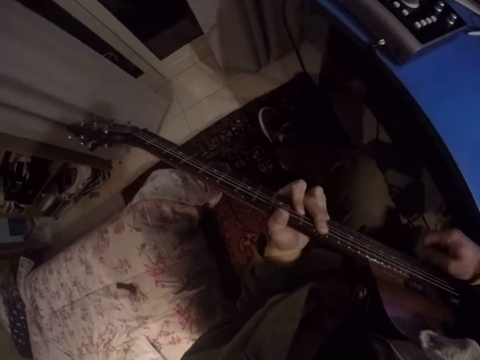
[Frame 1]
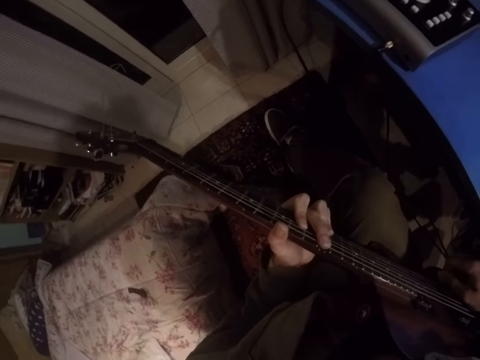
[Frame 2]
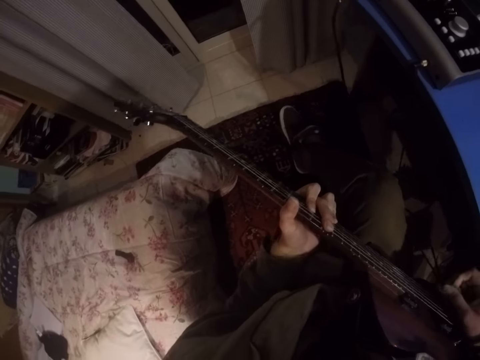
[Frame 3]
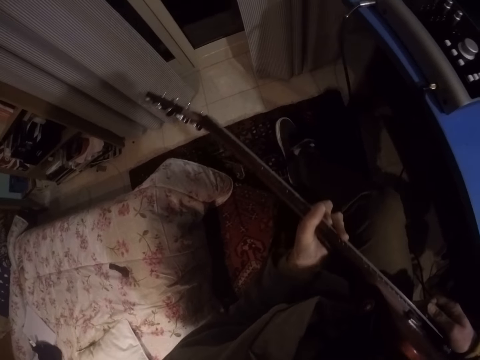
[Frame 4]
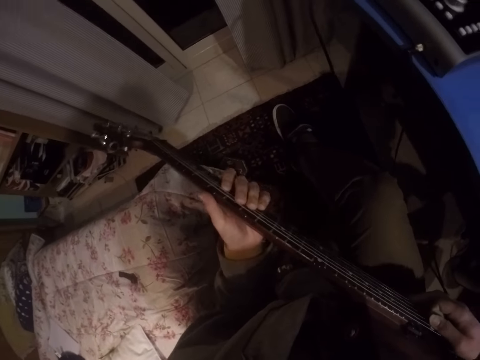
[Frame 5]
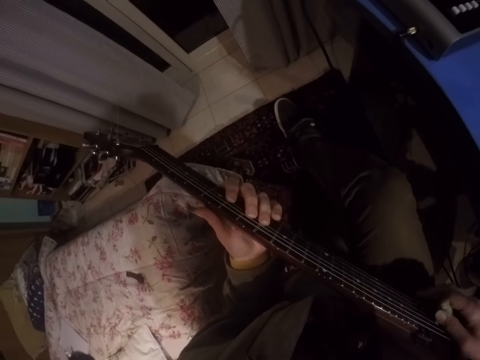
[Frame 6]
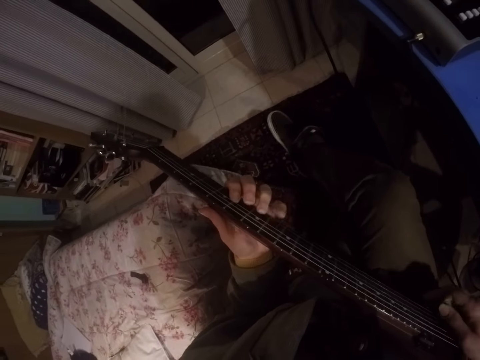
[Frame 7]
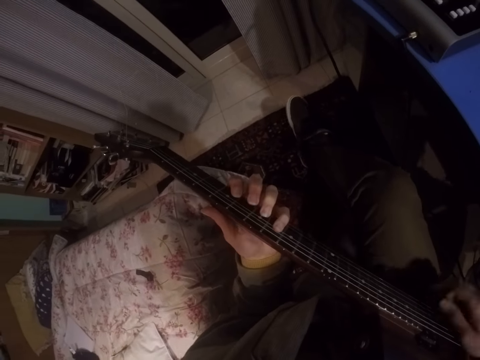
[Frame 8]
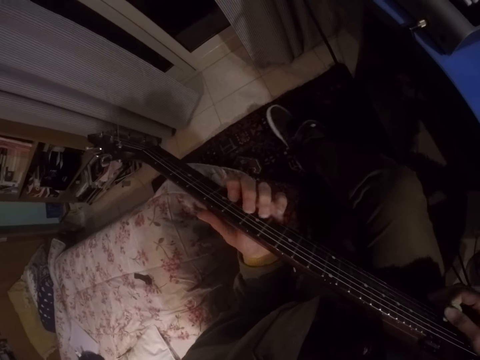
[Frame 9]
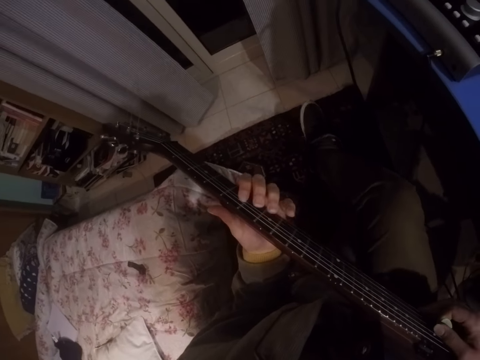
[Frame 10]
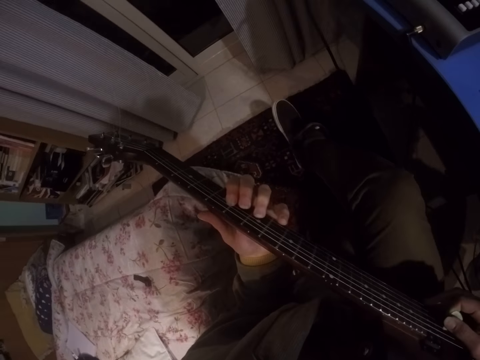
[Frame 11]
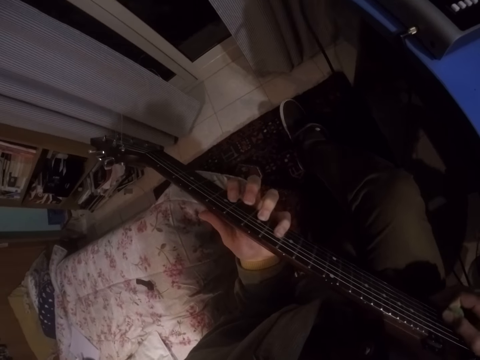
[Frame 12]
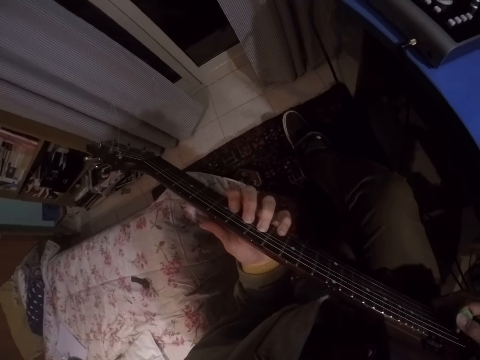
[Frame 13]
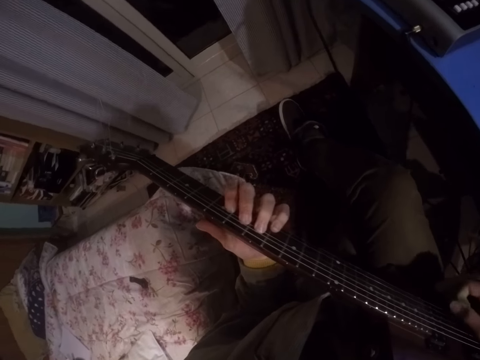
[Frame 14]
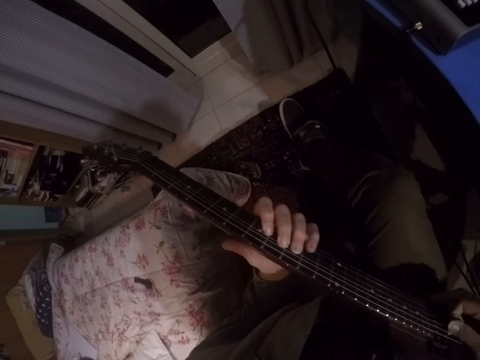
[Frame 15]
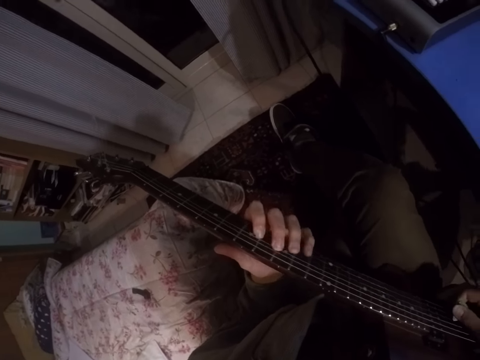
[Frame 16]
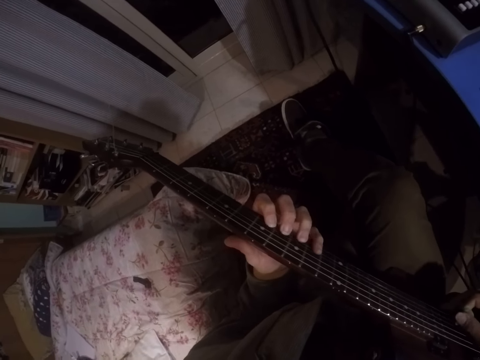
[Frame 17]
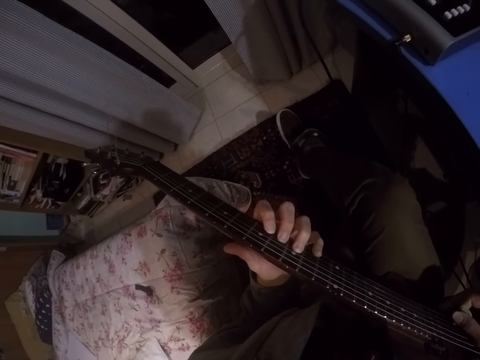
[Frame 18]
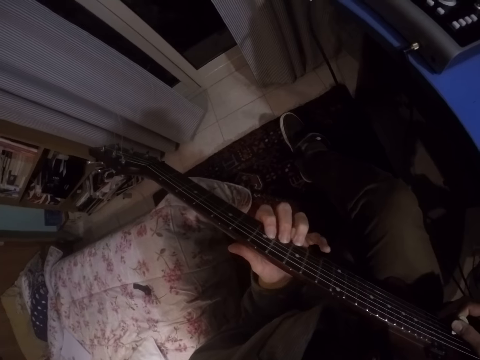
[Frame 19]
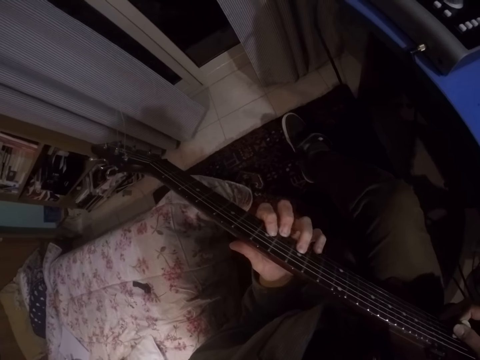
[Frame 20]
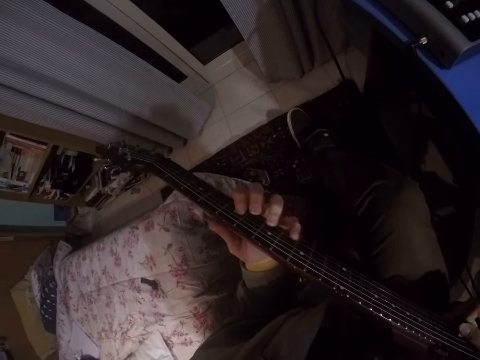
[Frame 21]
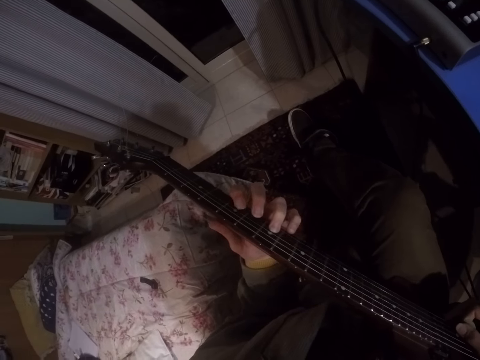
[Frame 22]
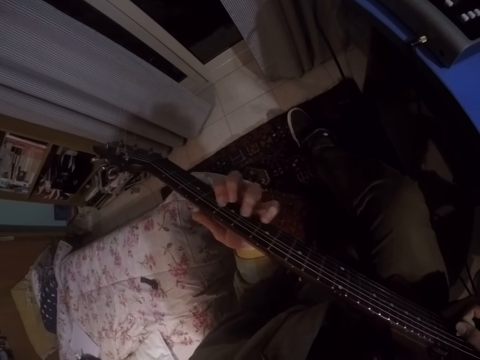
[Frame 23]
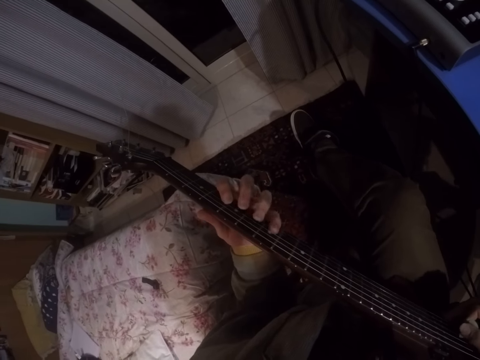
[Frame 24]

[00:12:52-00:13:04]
The camera wearer shakes his right leg.

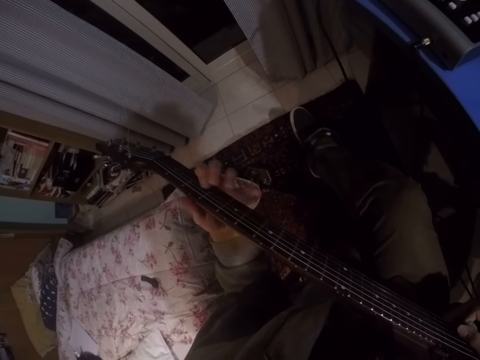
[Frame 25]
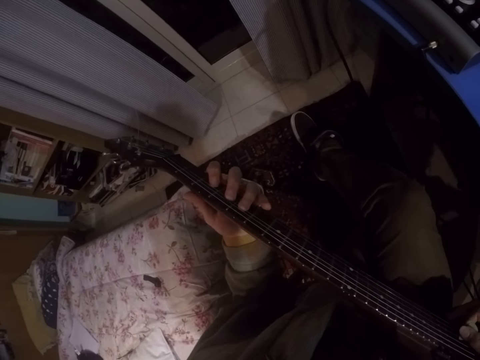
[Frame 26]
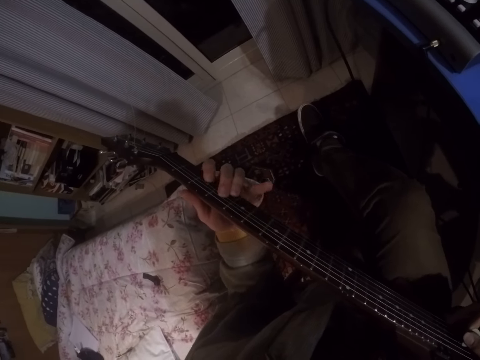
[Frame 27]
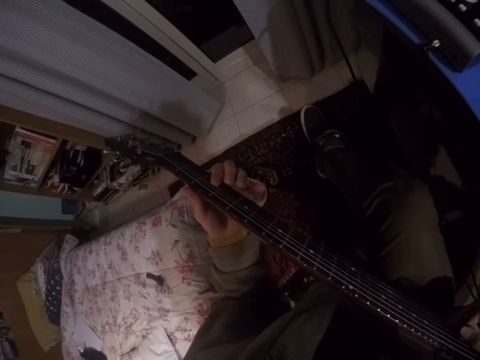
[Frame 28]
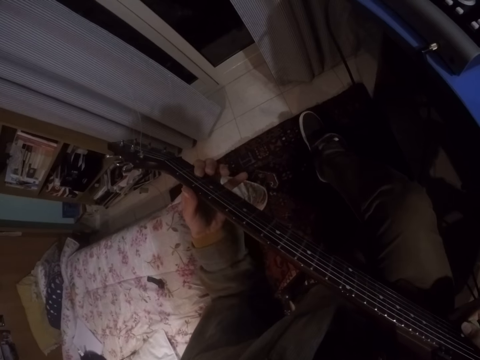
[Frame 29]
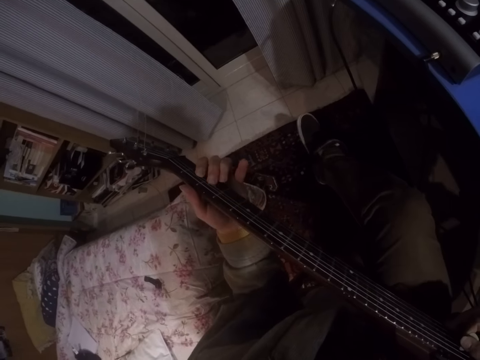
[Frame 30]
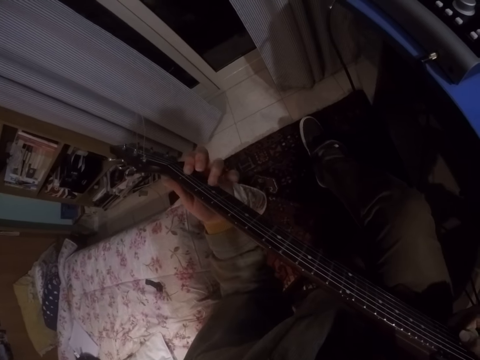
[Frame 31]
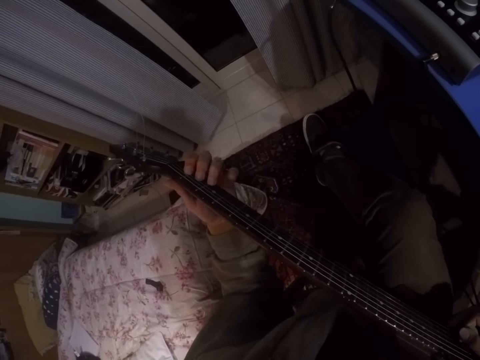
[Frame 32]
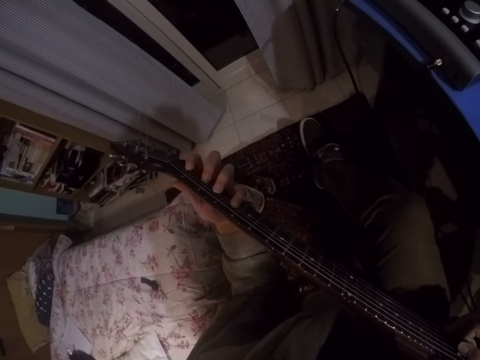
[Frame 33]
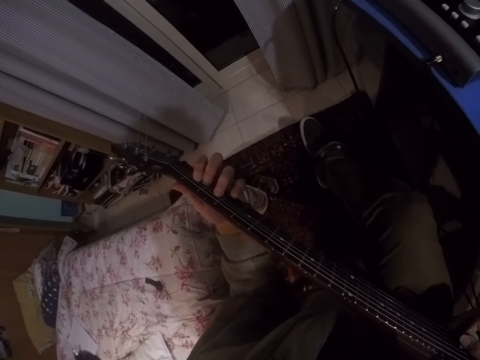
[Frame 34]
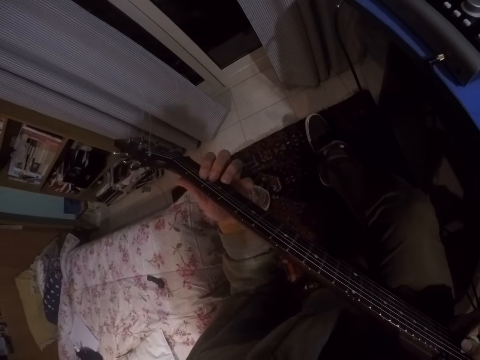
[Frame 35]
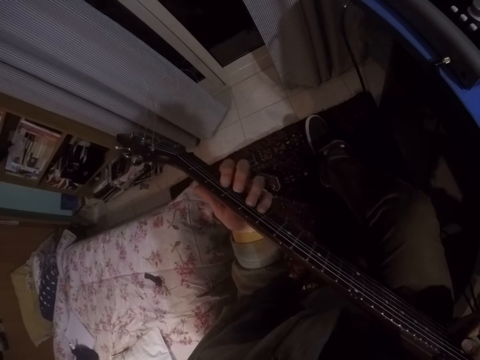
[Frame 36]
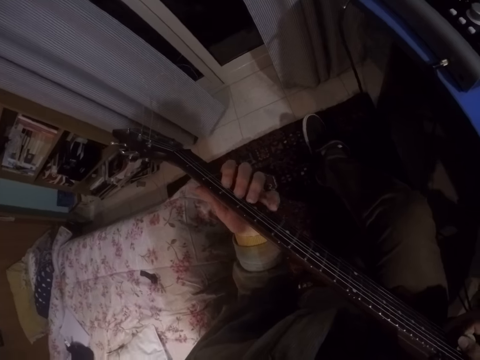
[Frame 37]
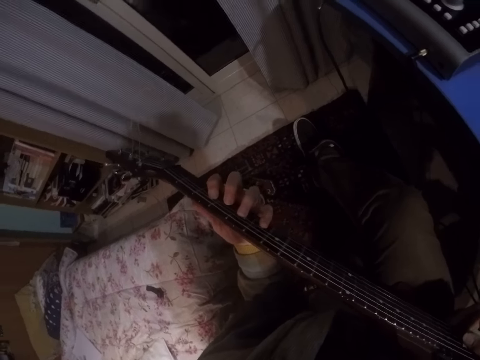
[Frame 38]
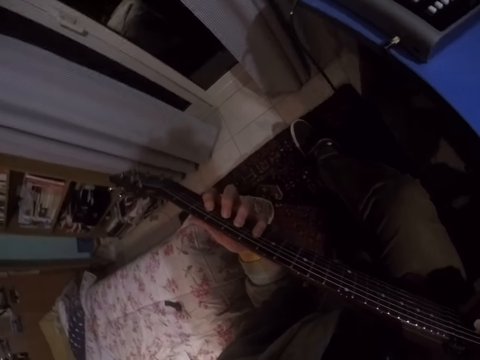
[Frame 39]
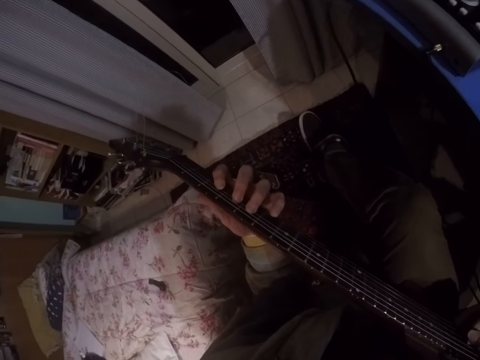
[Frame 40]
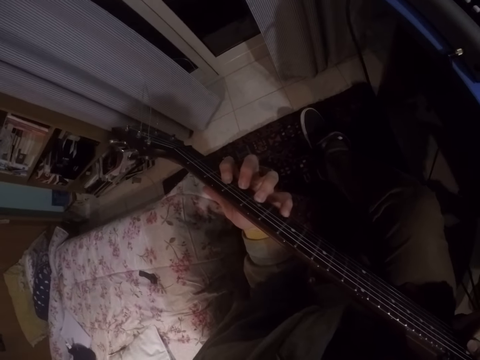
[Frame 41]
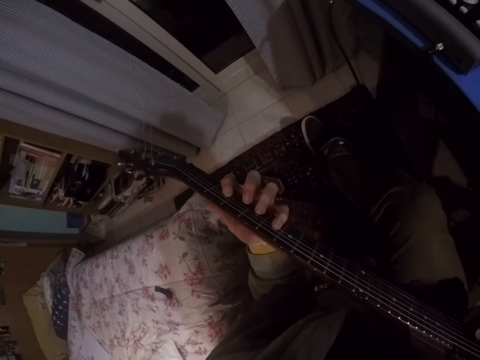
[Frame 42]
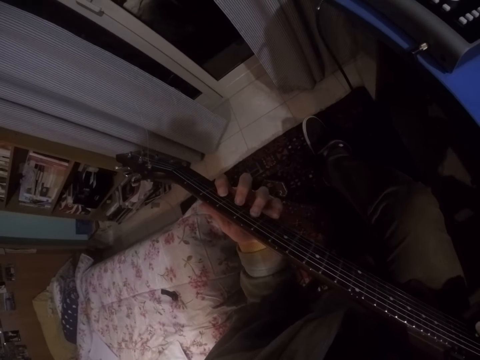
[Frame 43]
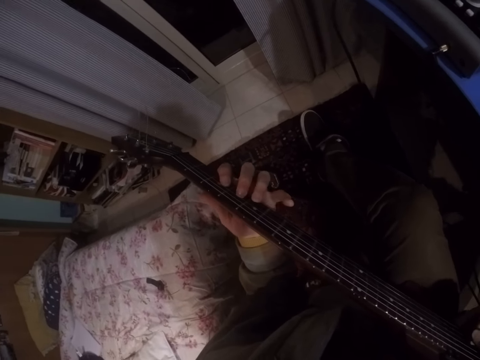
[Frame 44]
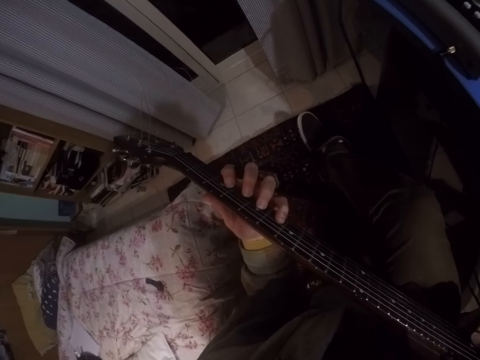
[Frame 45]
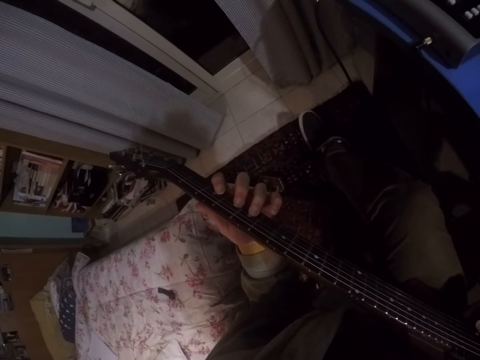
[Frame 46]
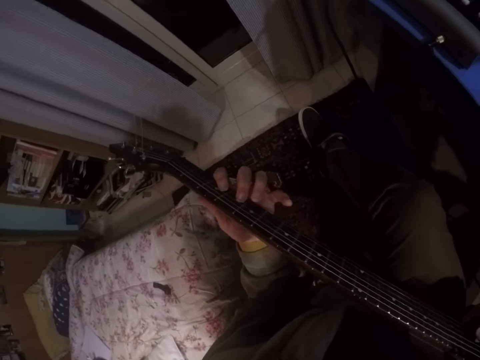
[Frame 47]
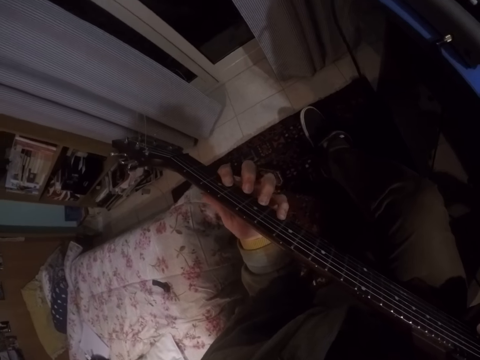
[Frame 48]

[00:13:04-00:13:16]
The camera wearer plays the guitar.

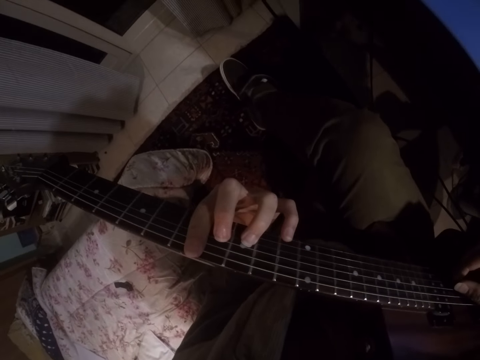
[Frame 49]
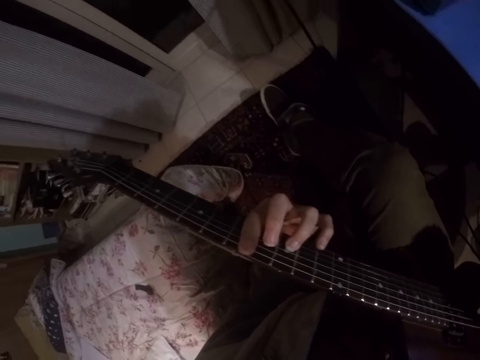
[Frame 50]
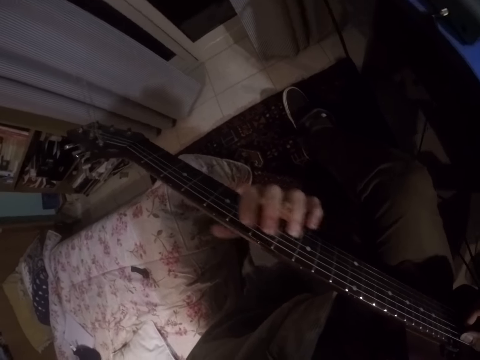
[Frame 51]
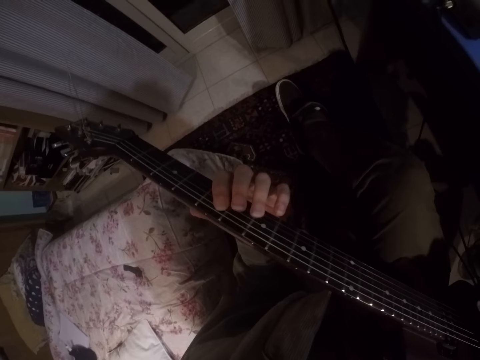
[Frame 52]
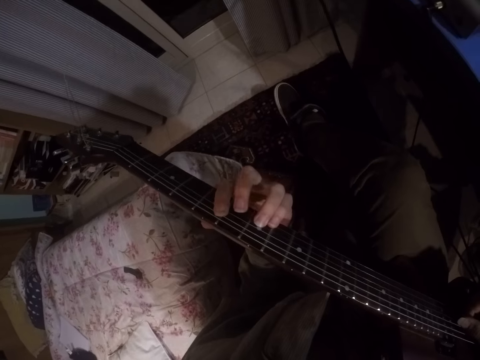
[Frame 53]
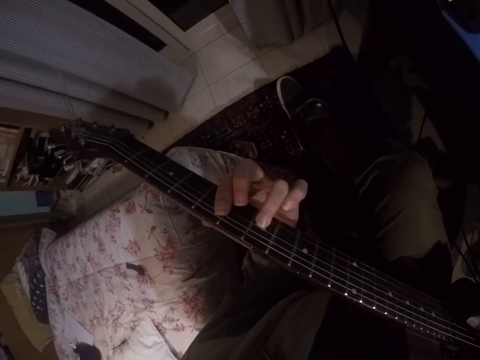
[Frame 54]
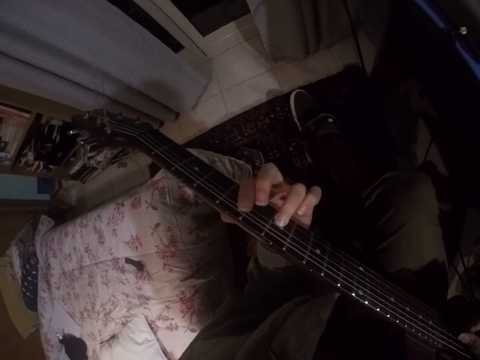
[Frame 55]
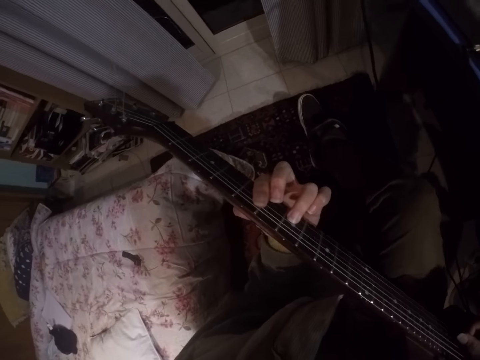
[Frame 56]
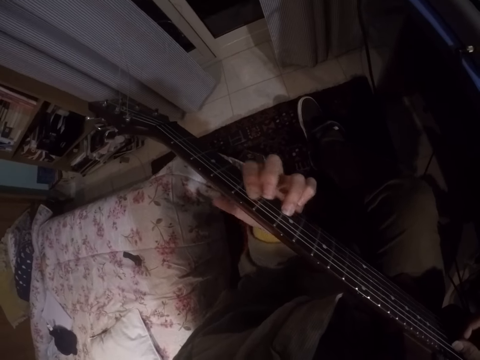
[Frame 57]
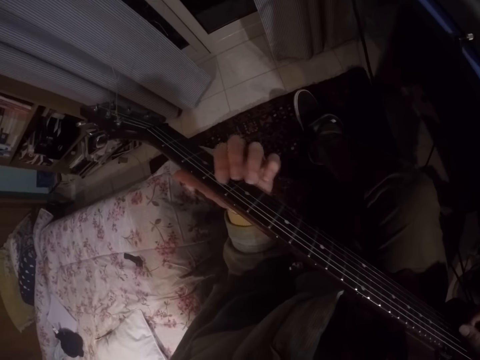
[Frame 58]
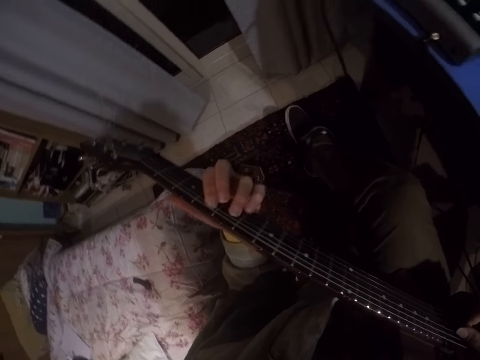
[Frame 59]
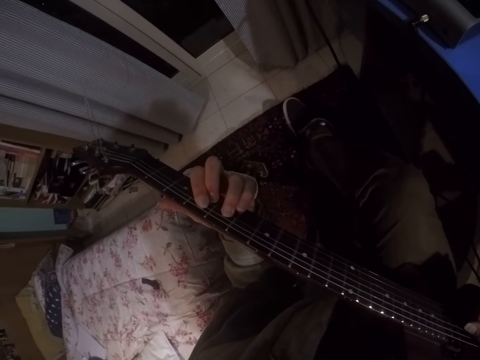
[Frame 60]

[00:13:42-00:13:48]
The camera wearer plays the guitar.
